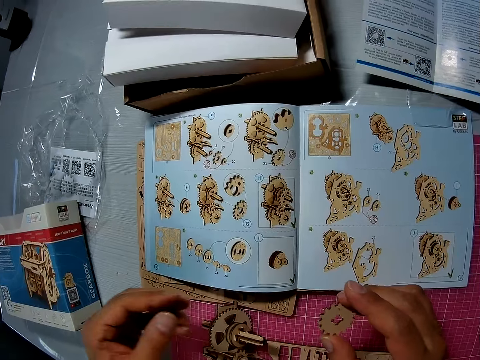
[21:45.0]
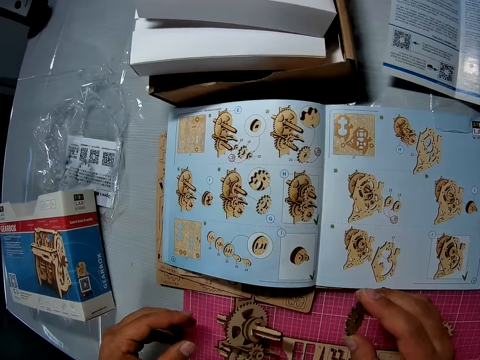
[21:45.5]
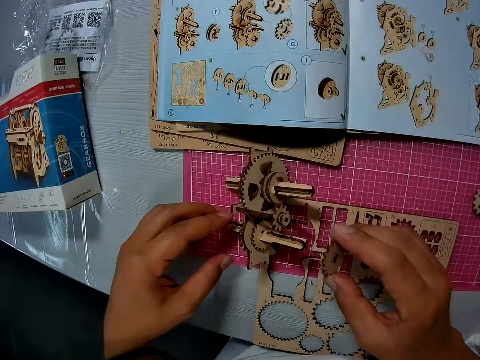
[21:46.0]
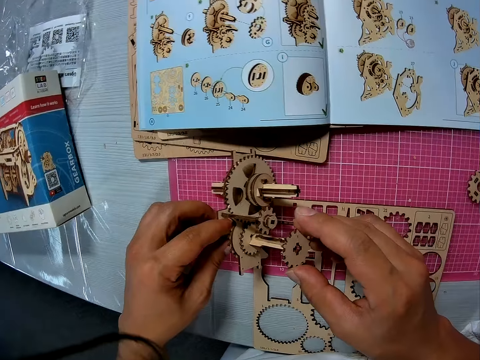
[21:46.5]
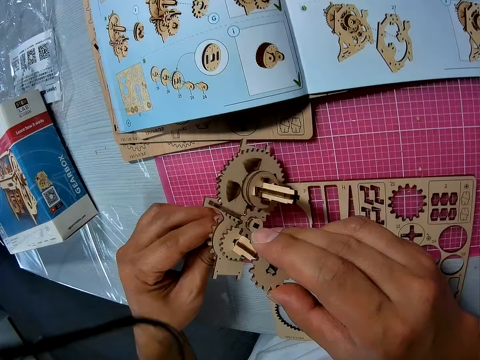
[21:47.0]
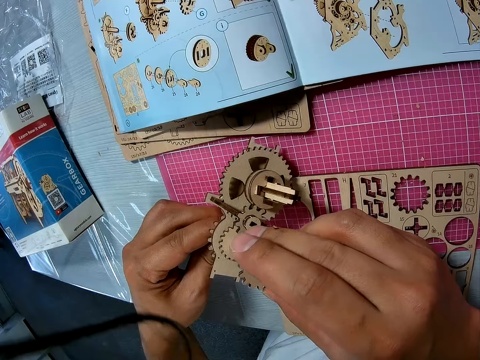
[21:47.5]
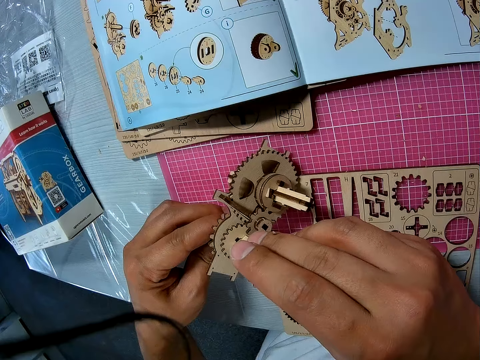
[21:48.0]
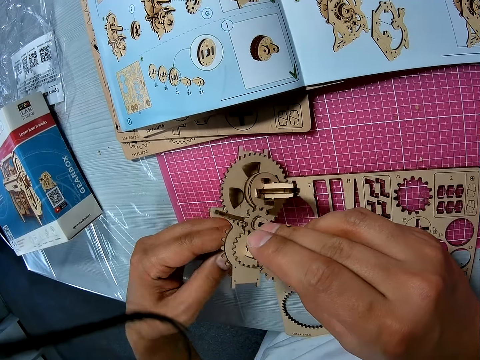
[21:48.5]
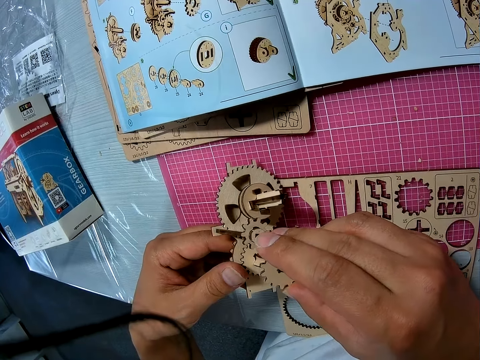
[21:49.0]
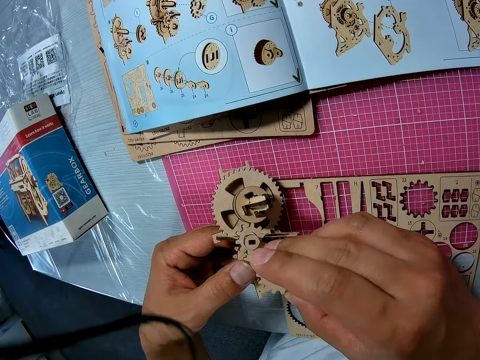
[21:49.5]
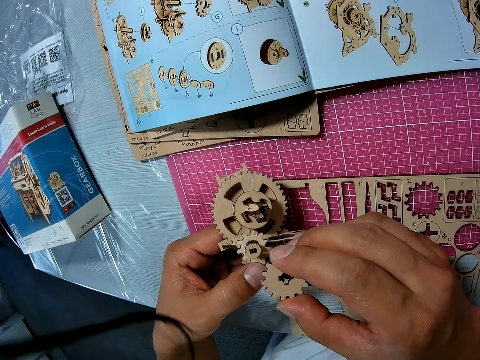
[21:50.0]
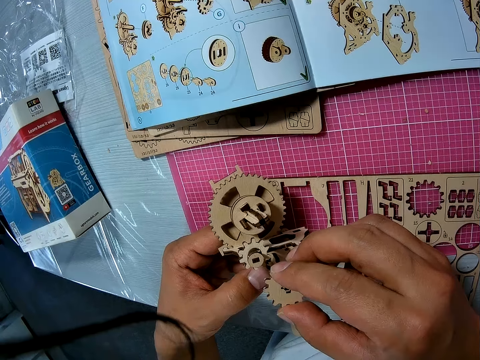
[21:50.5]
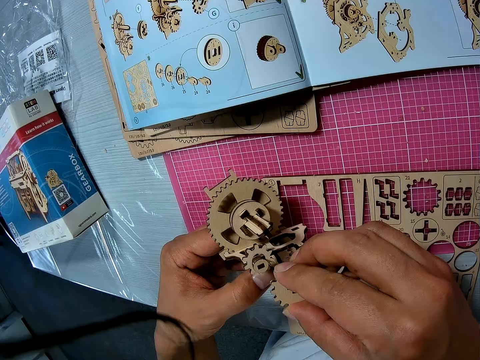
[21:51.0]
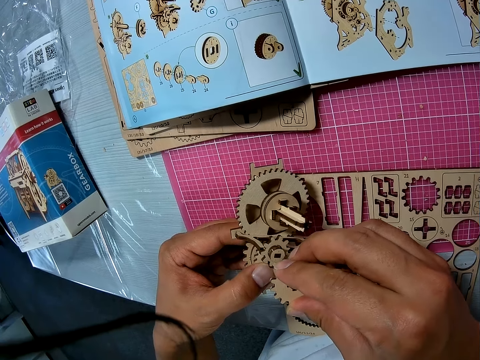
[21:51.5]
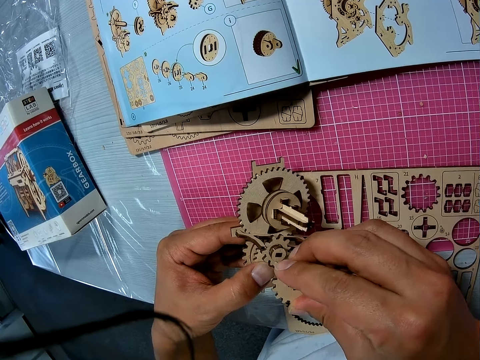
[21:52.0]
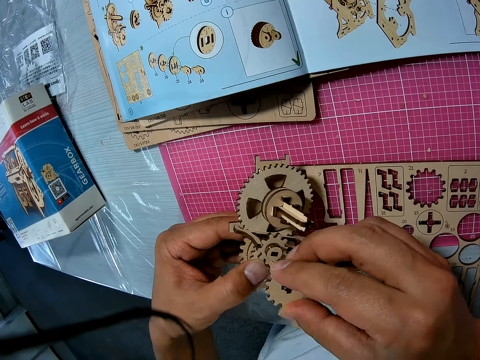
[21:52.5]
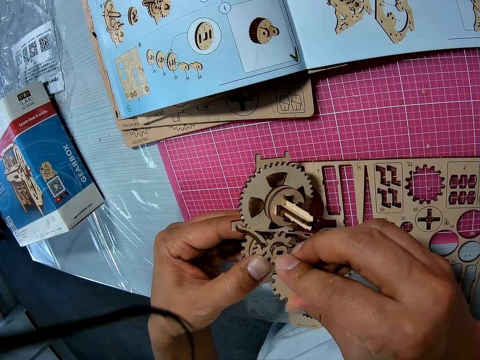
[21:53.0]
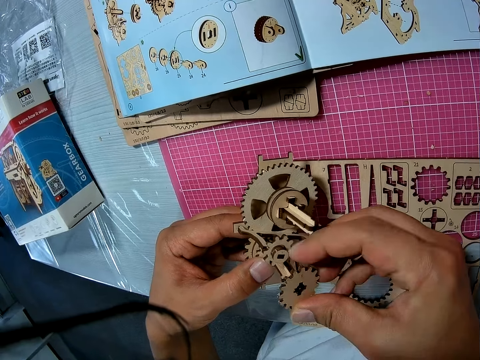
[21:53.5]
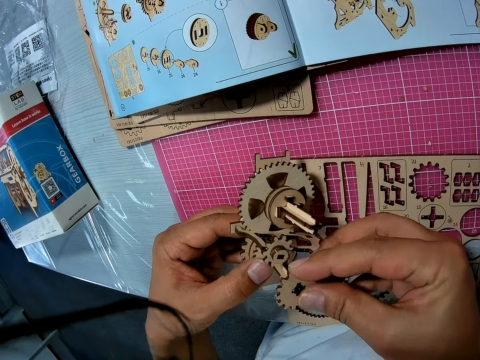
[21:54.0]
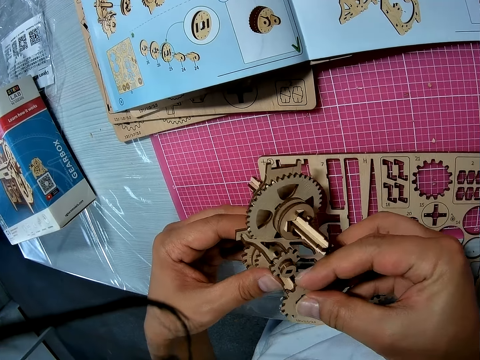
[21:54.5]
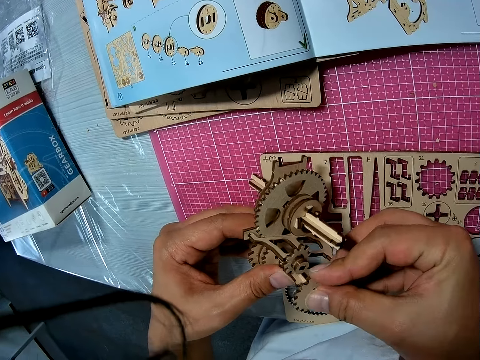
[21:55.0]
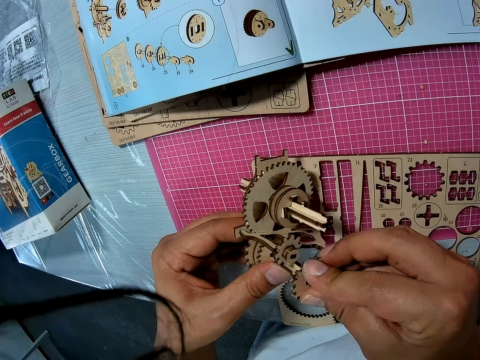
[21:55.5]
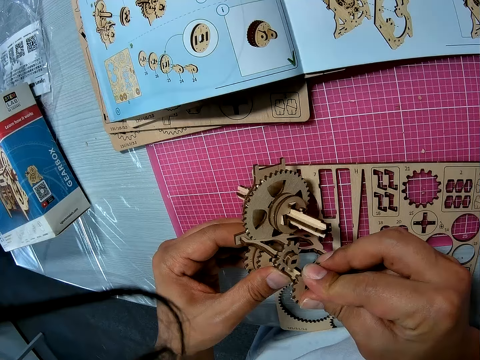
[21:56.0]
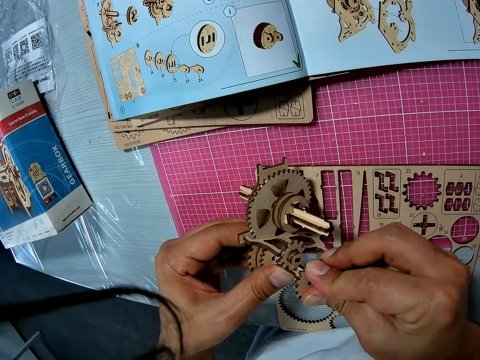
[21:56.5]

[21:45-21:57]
The camera wearer attaches the wooden piece to the assembled wooden pieces.

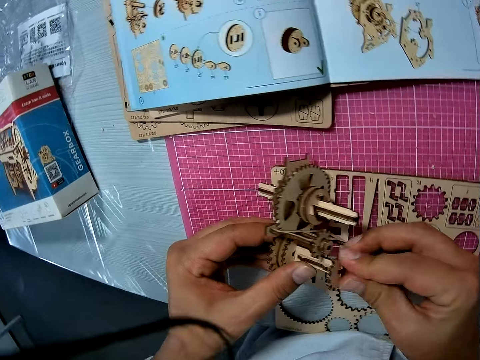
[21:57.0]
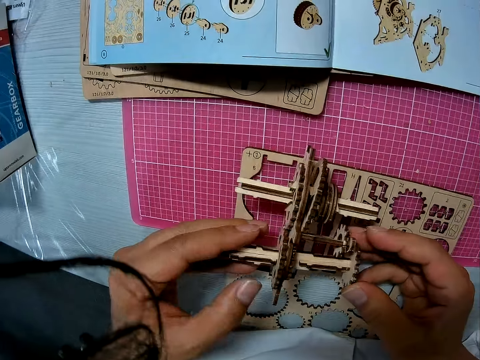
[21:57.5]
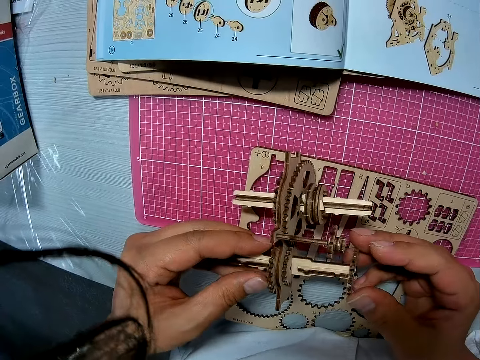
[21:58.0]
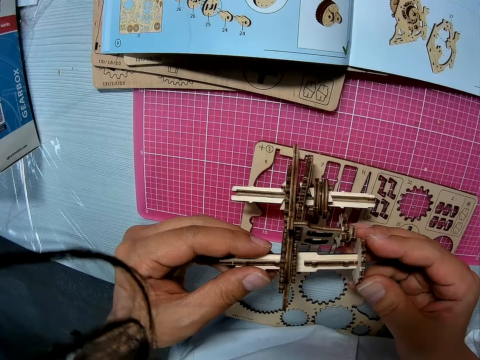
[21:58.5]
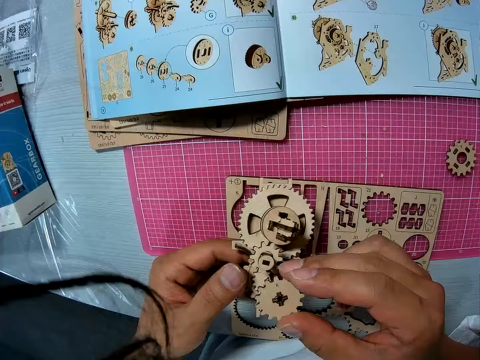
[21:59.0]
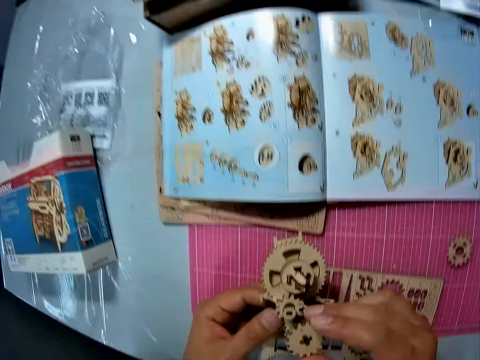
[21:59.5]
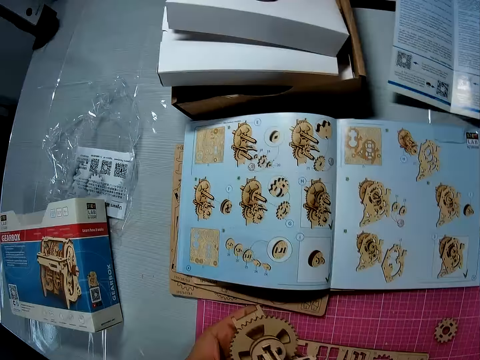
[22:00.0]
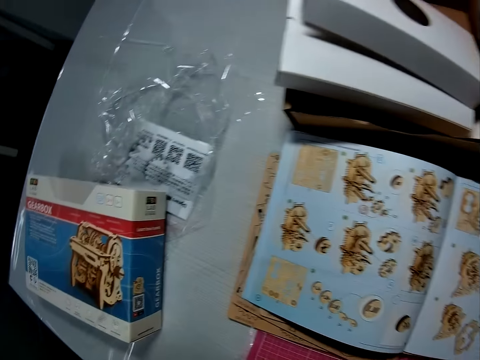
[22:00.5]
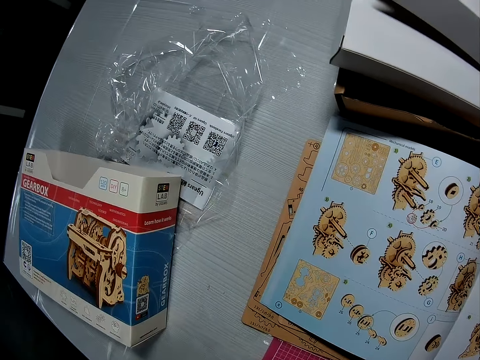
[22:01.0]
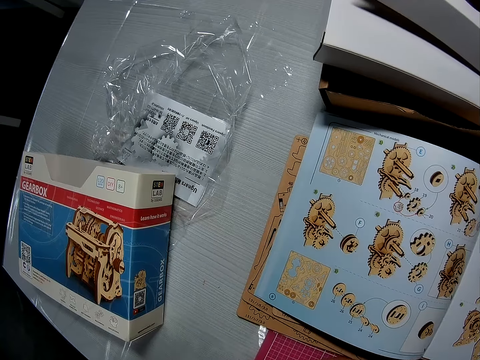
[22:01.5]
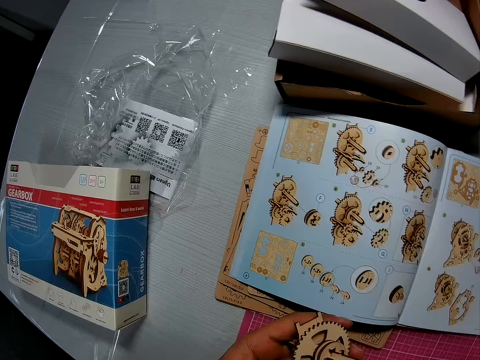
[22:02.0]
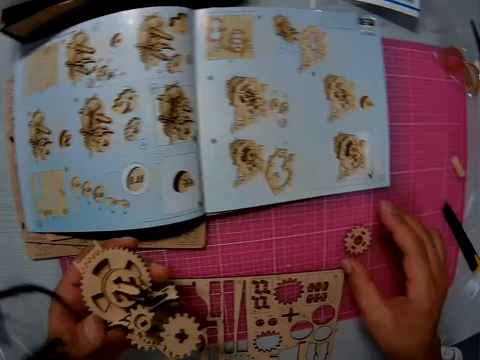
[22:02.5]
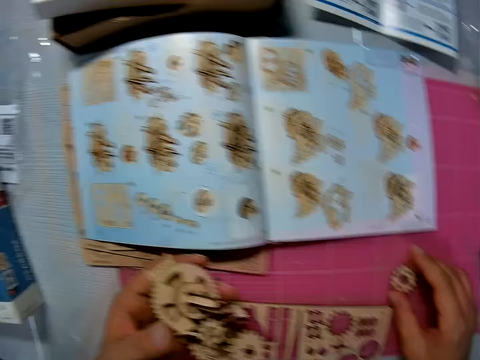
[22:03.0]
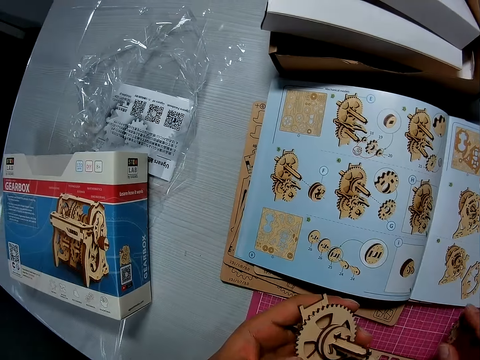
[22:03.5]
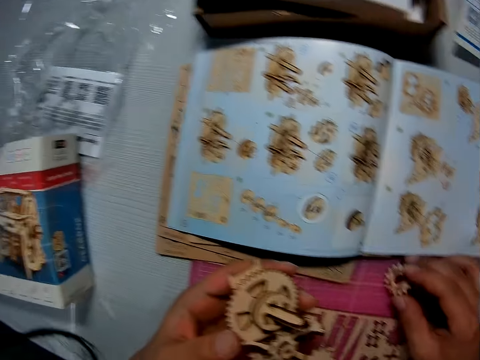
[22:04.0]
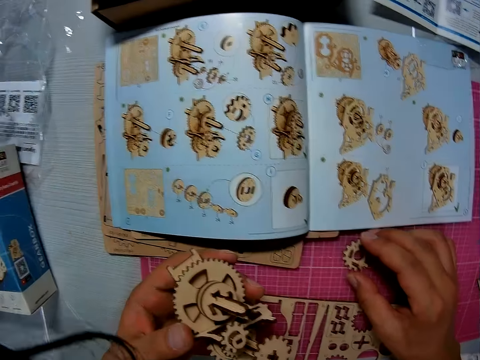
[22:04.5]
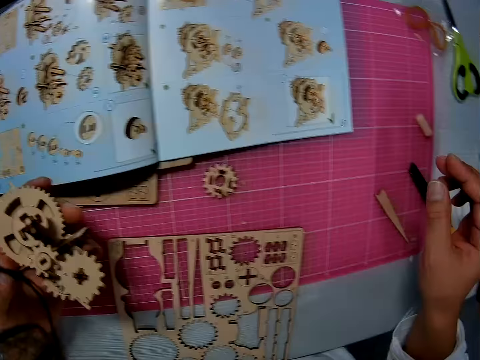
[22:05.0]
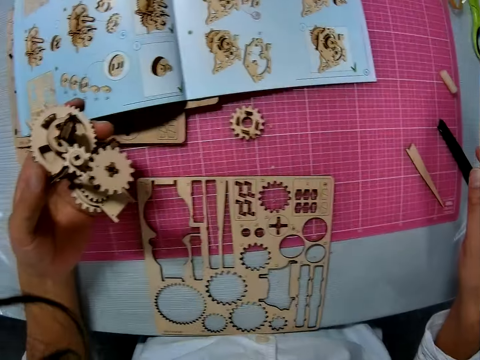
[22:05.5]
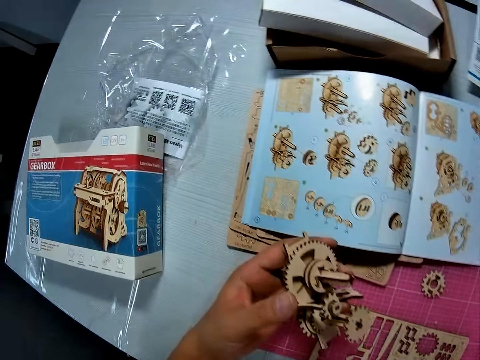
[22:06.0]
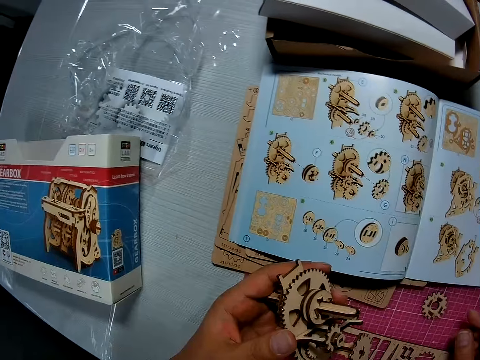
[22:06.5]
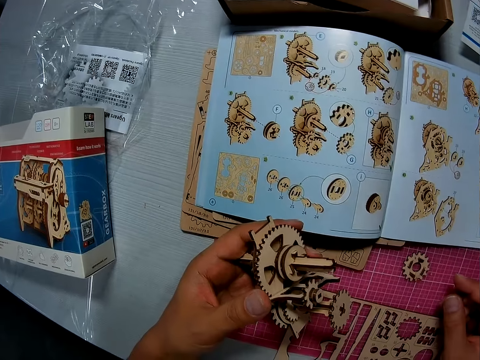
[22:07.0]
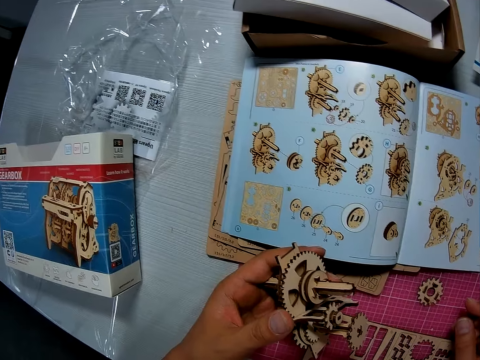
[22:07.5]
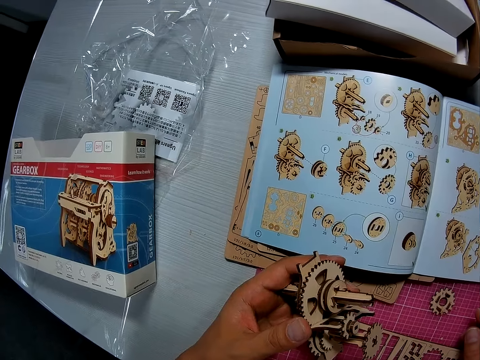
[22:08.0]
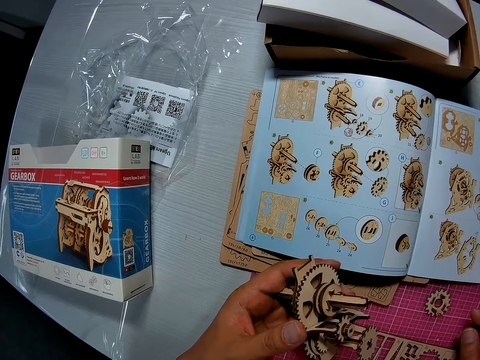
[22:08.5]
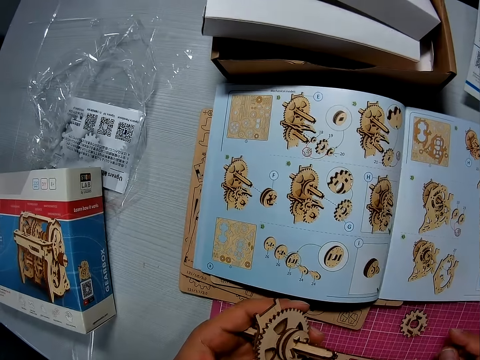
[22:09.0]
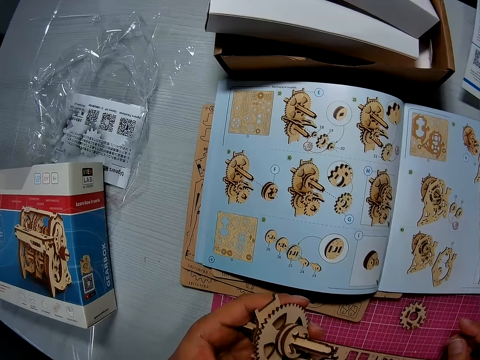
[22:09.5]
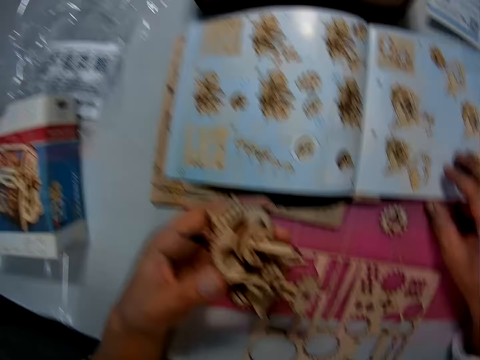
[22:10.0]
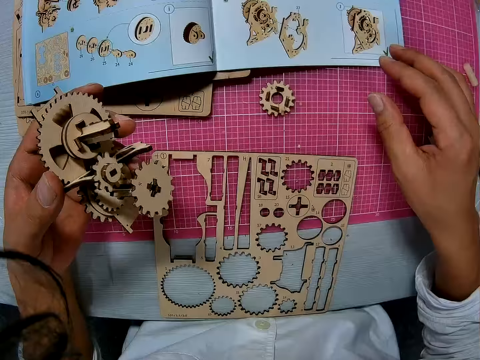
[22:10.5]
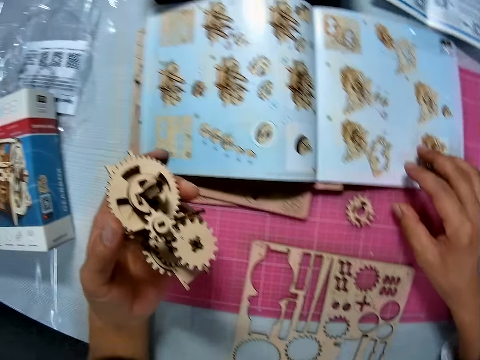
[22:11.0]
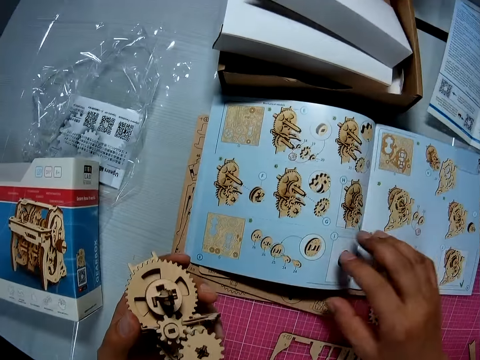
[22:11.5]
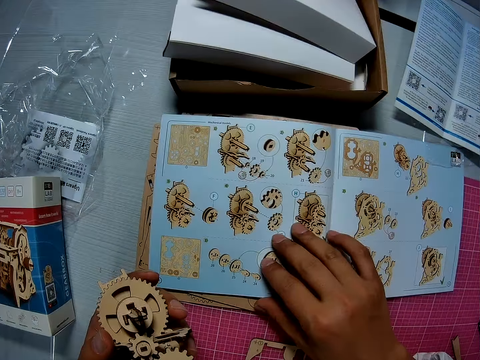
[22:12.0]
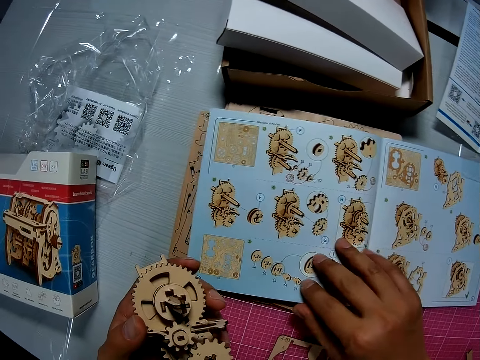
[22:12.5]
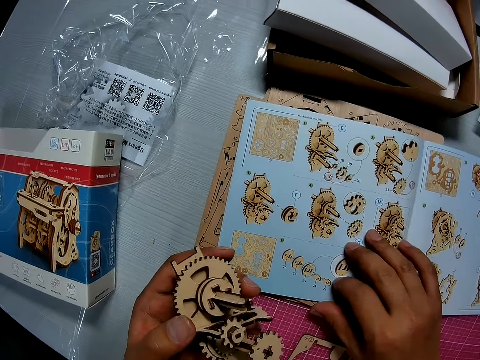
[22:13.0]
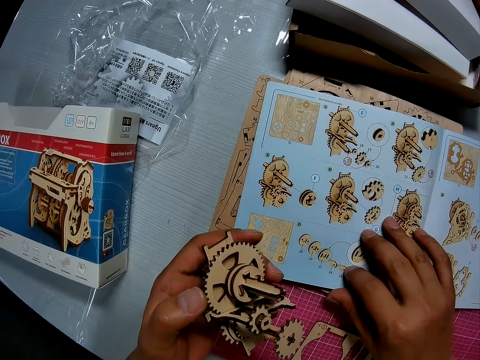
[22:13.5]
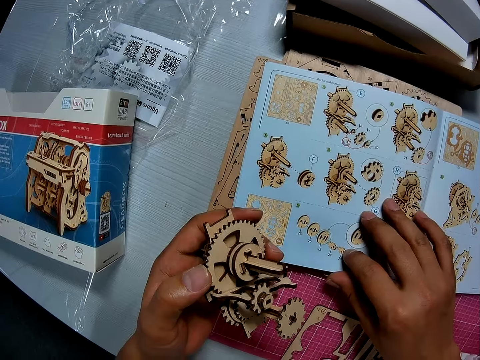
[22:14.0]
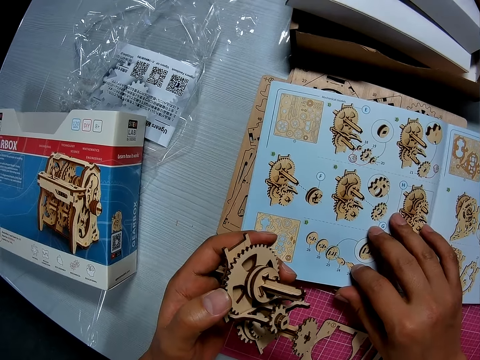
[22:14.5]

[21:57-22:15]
The camera wearer glances at the instruction manual. He moves a wooden piece on the cutting sheet. He takes the piece. He glances at the instruction manual. He places his hand on the instruction manual.
